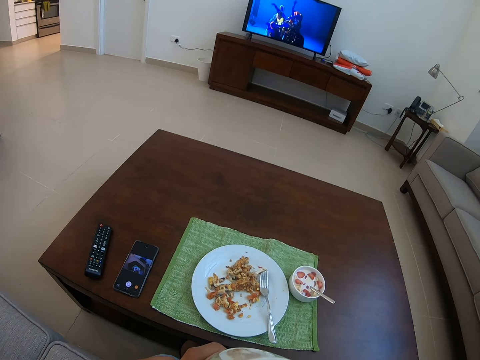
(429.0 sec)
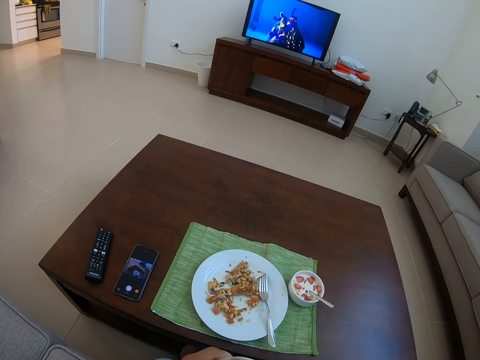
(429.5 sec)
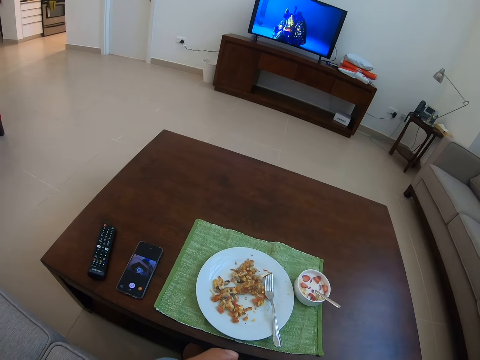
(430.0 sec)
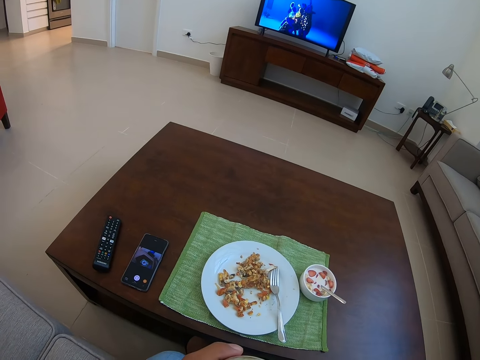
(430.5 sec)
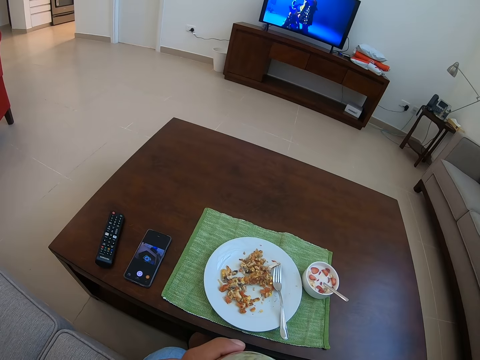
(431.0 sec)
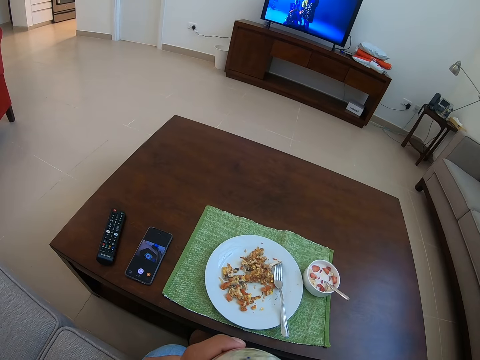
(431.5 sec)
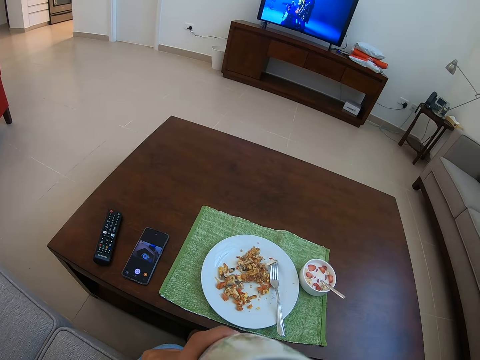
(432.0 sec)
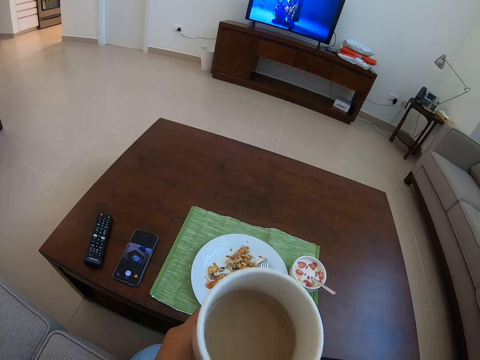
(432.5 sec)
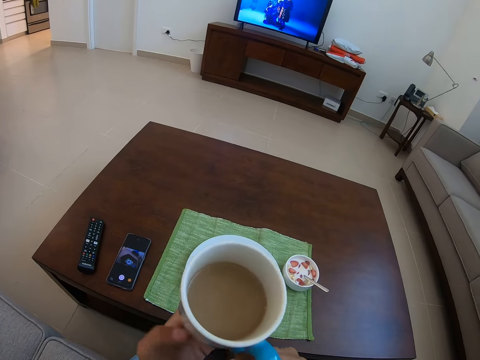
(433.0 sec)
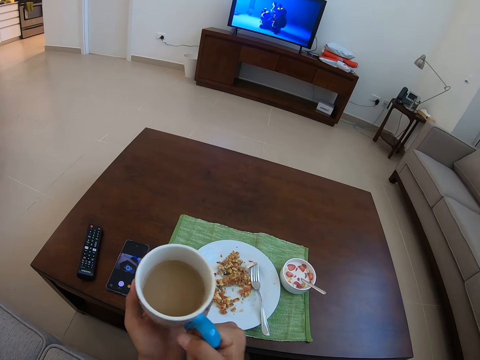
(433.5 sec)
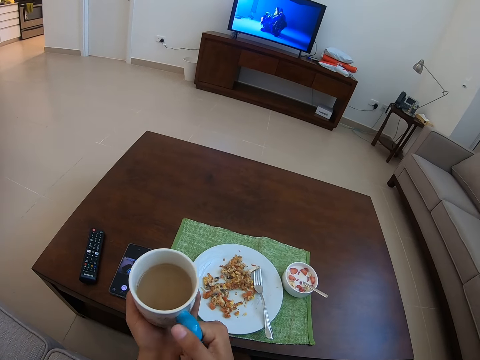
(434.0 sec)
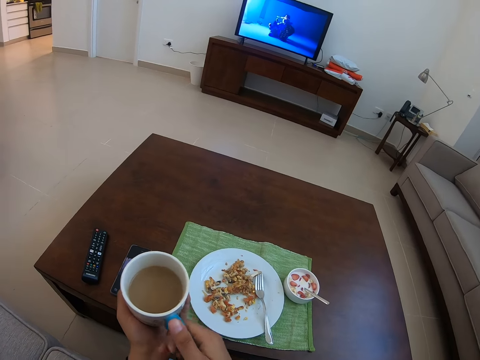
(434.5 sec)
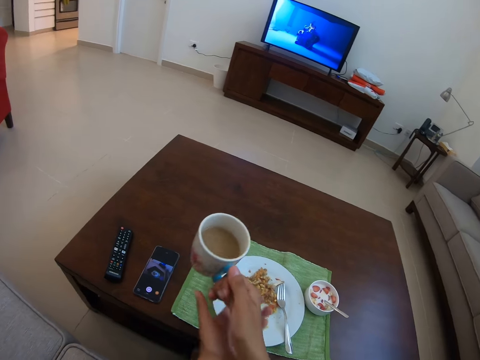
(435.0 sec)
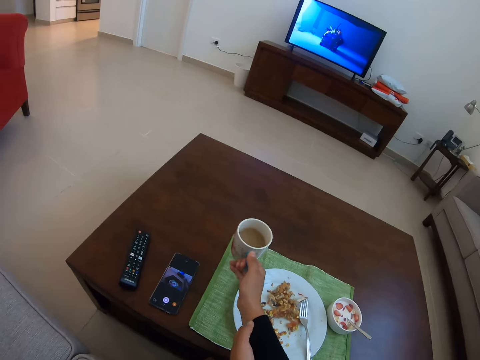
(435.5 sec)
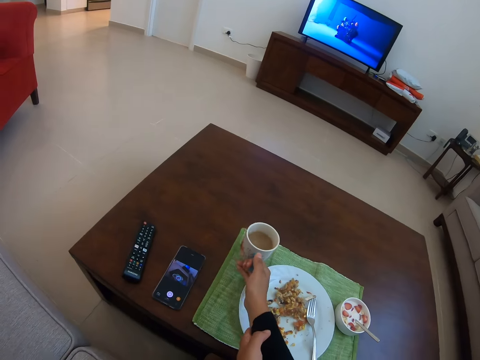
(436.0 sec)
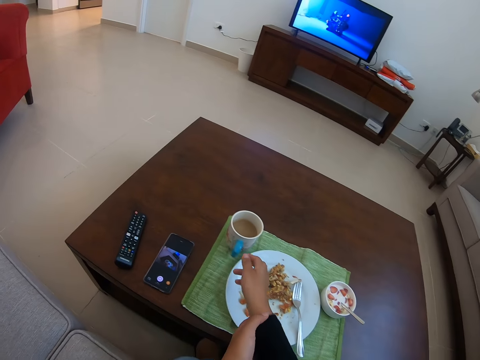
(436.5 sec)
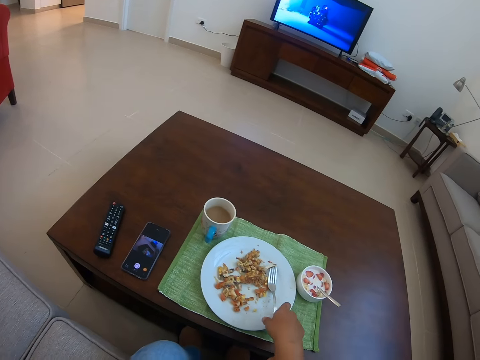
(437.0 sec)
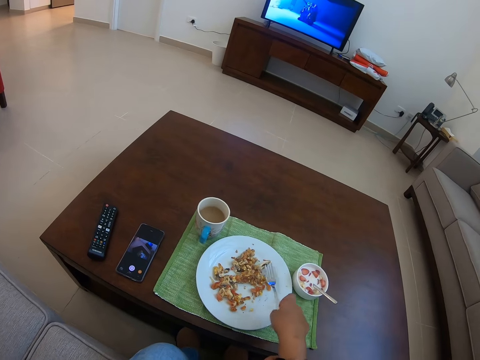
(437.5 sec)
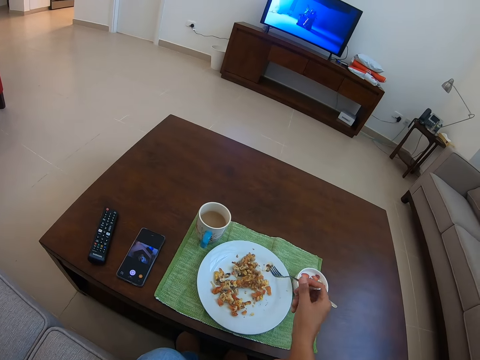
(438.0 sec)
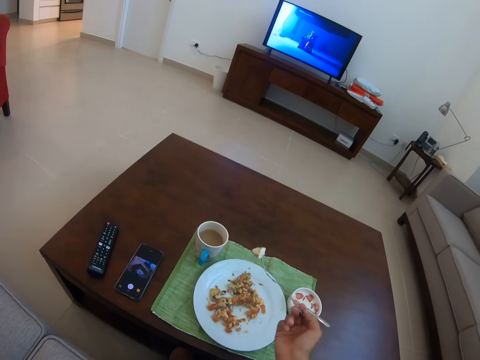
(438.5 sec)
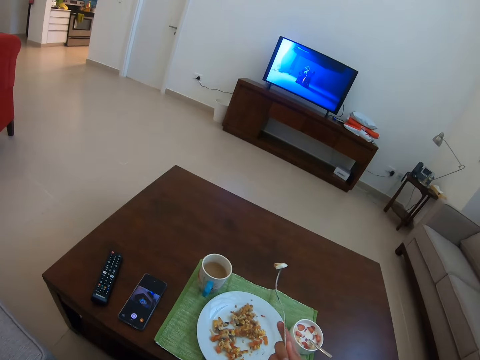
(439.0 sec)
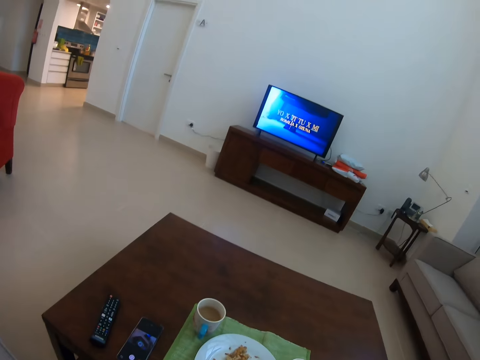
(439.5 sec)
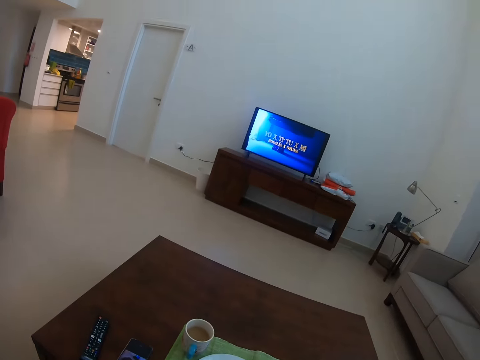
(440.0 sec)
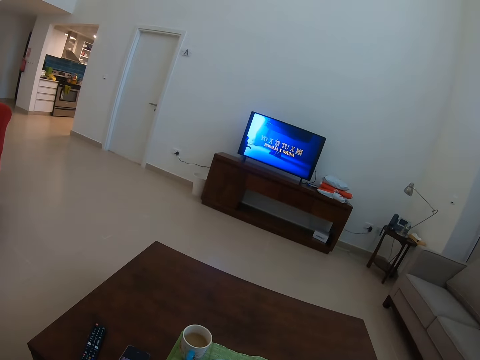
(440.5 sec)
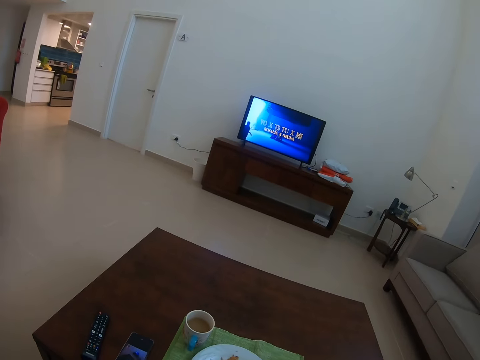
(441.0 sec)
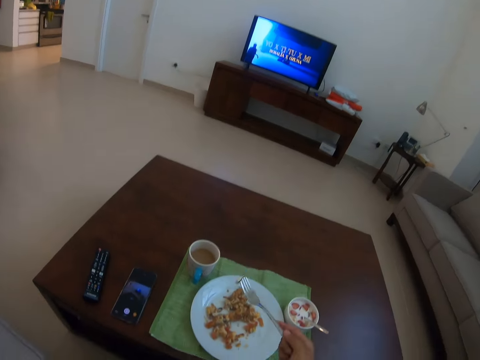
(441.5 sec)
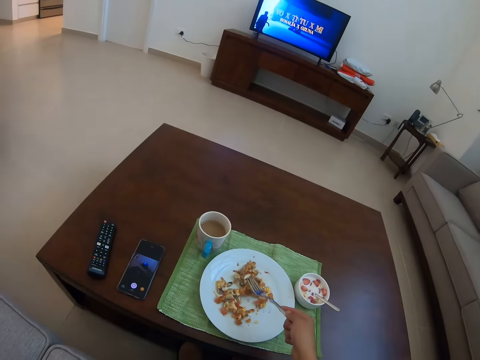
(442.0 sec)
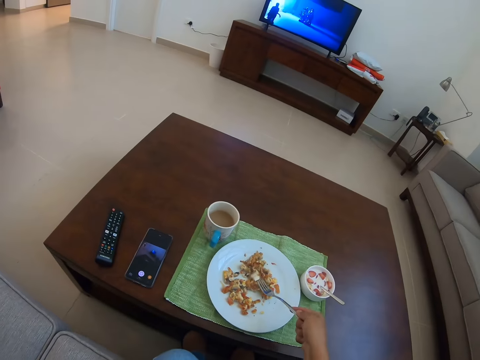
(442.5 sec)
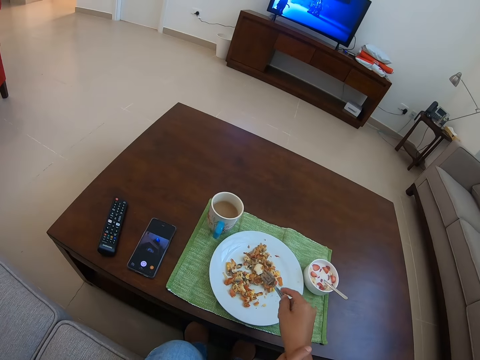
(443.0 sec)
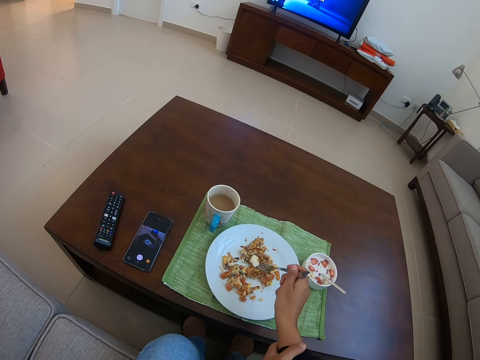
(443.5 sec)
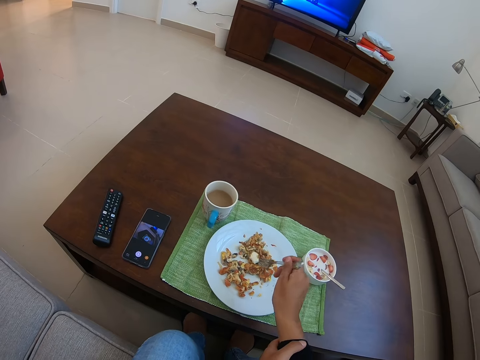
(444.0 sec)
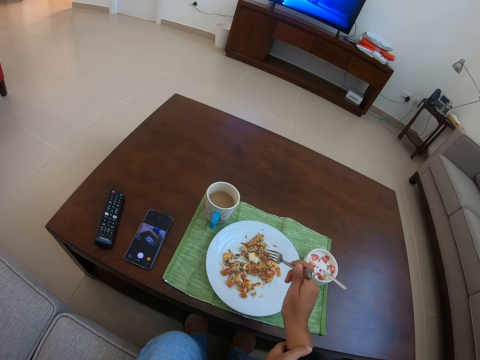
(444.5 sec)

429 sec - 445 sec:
The camera wearer places the cup of tea on the table. They pick food from the plate with a fork. They pick the food from the plate.

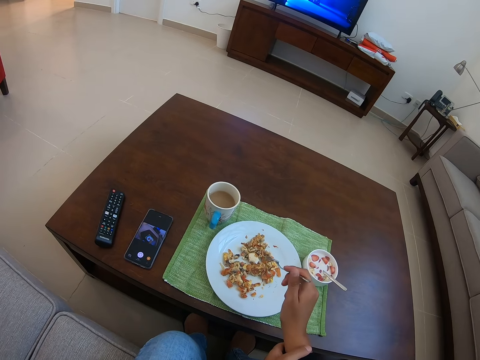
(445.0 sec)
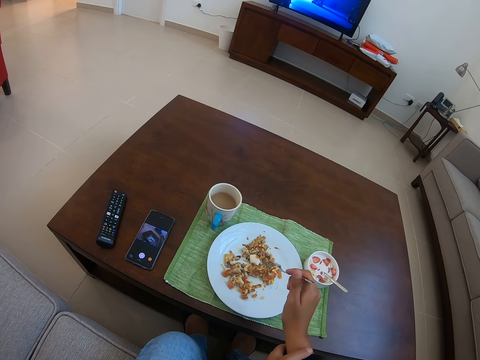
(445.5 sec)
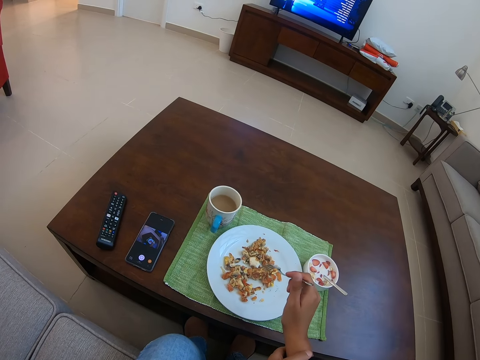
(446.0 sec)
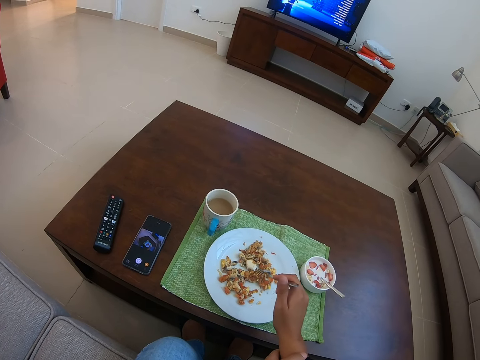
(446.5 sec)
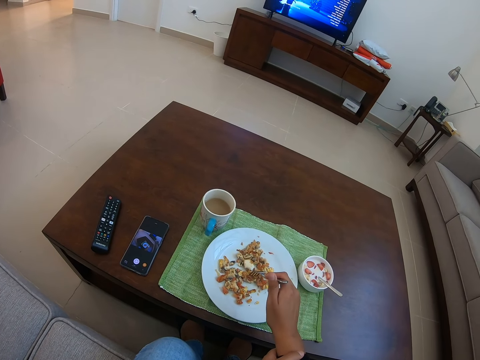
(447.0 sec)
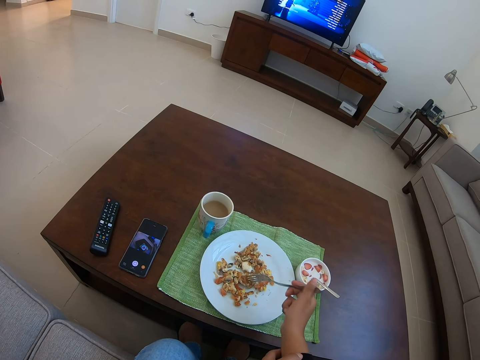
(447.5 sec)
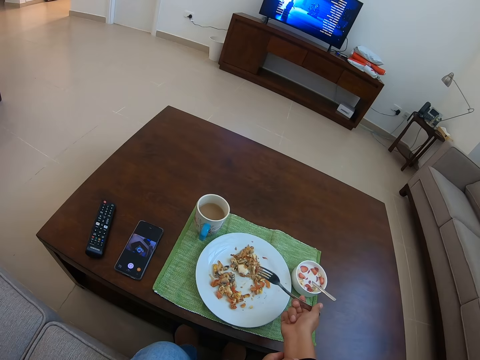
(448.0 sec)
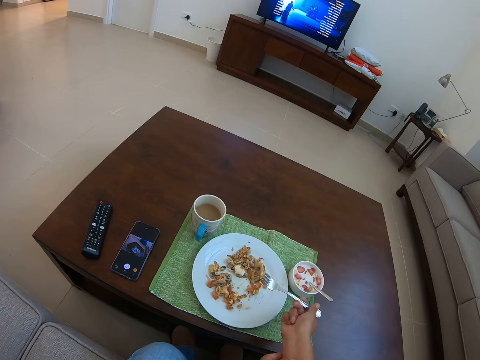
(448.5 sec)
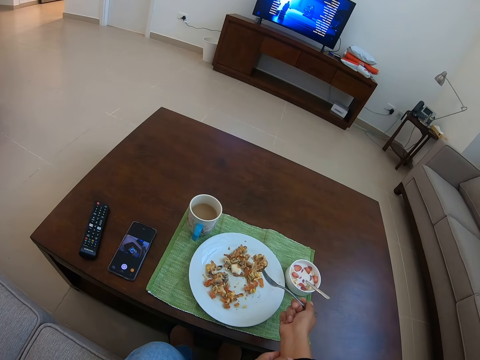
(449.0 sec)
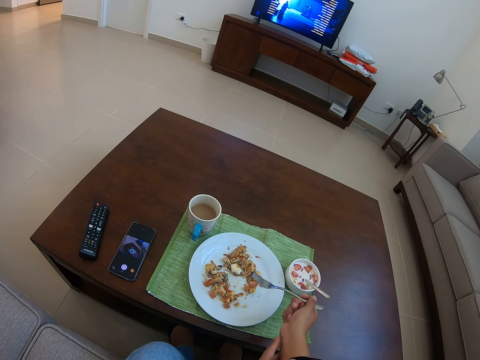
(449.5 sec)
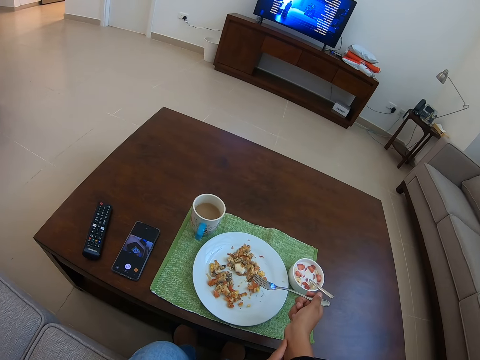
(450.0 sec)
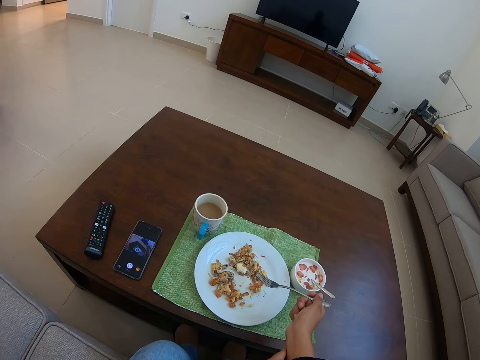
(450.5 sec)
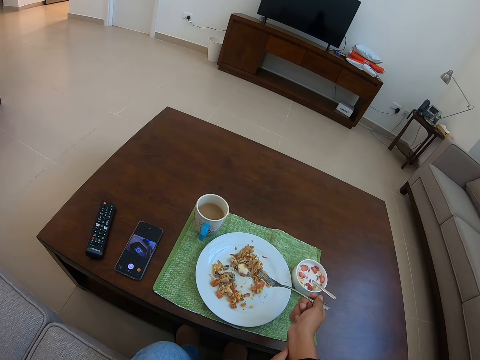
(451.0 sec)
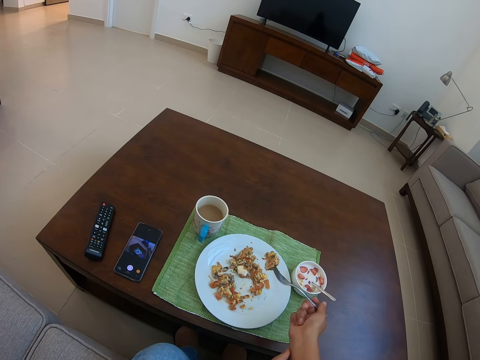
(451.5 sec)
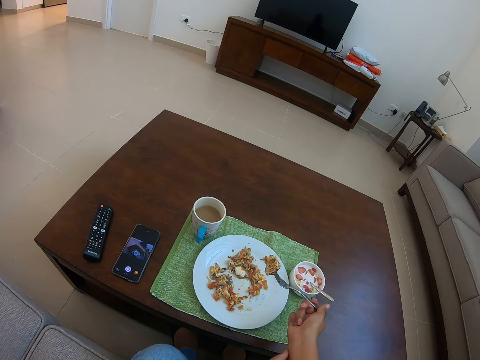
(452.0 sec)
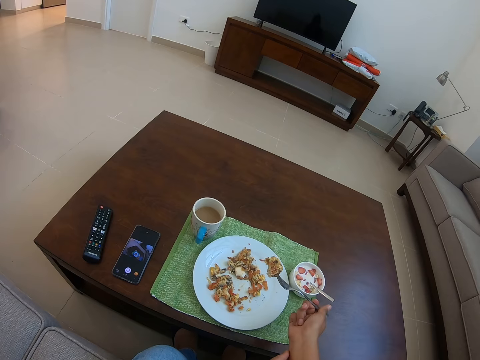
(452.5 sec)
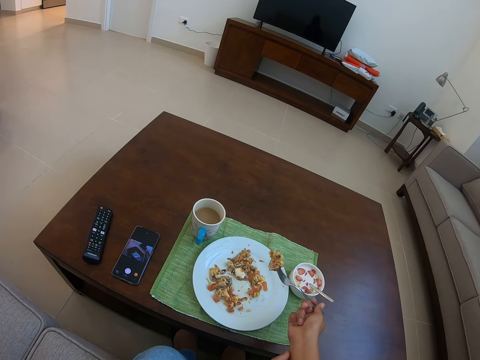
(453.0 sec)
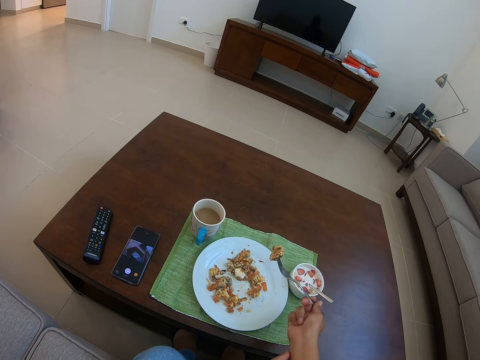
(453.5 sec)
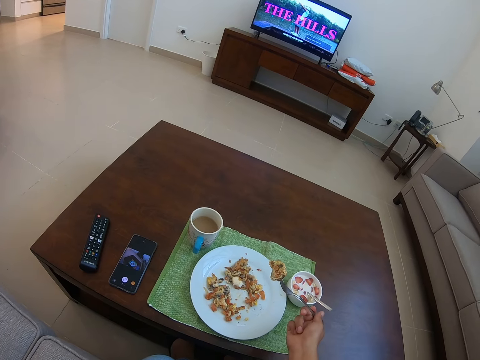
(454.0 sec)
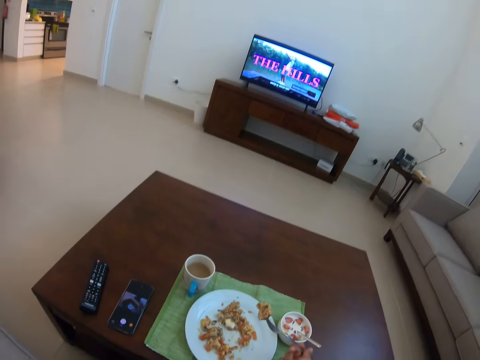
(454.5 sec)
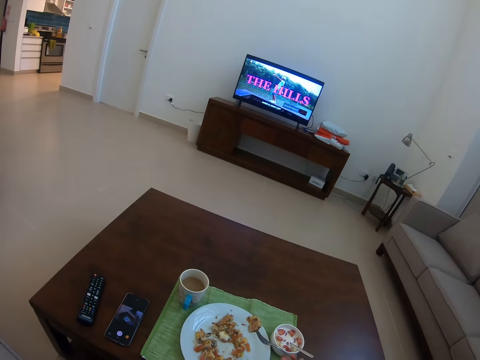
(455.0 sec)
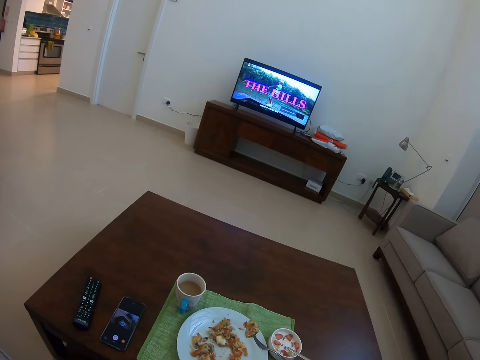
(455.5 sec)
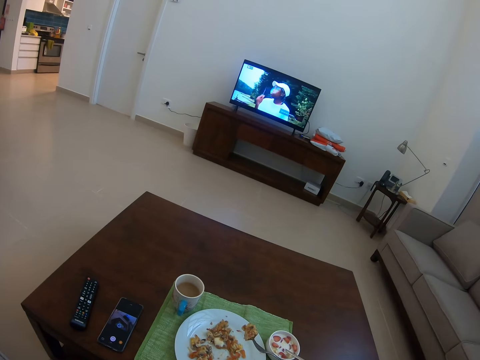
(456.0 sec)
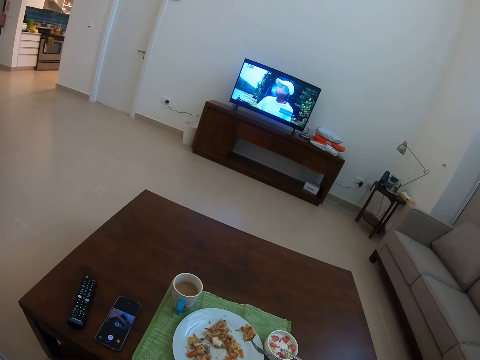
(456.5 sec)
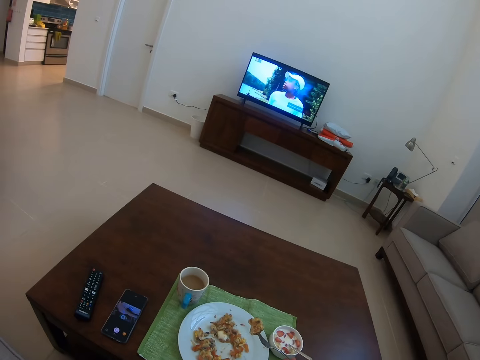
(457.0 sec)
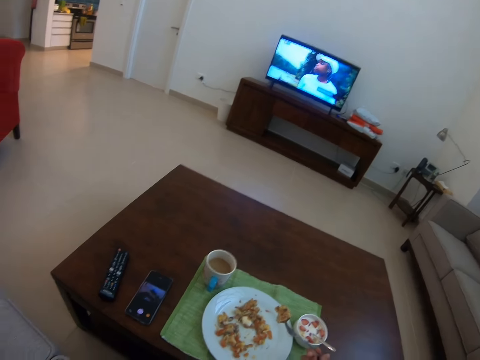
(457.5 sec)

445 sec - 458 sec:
The camera wearer picks something with a fork.
